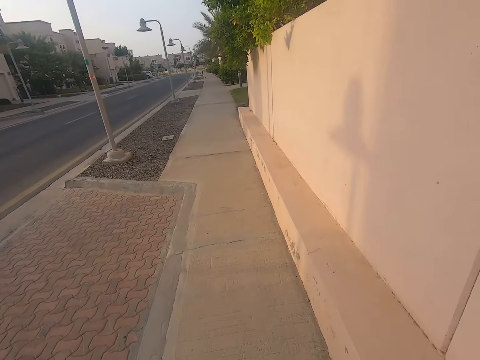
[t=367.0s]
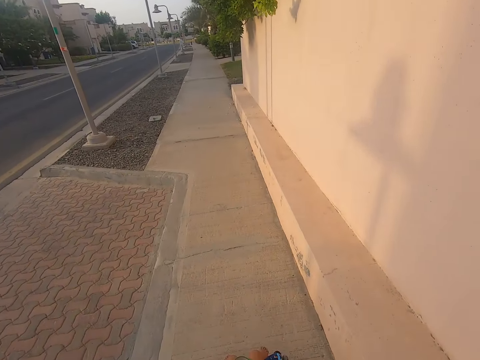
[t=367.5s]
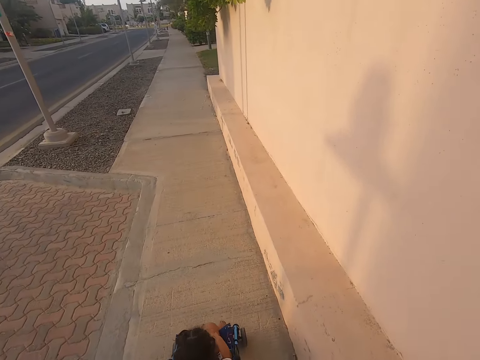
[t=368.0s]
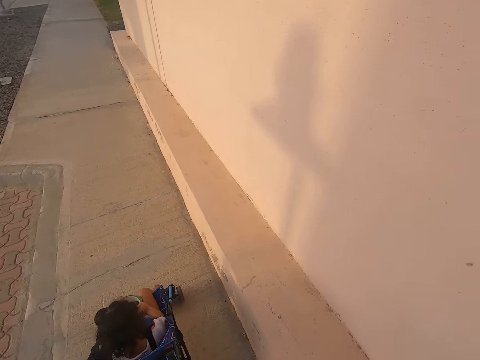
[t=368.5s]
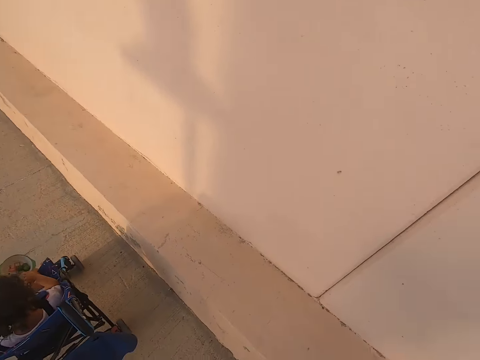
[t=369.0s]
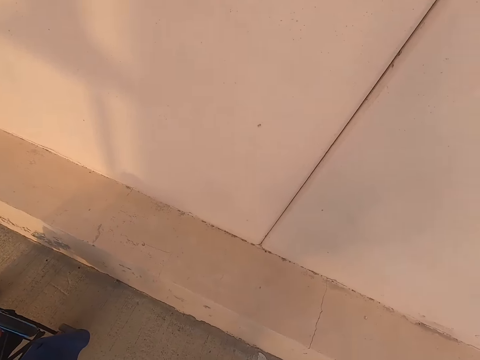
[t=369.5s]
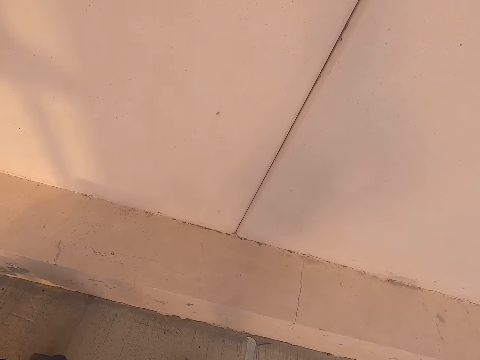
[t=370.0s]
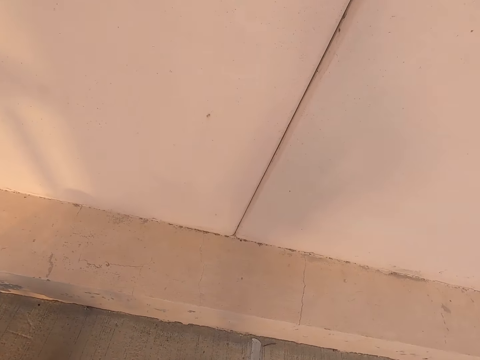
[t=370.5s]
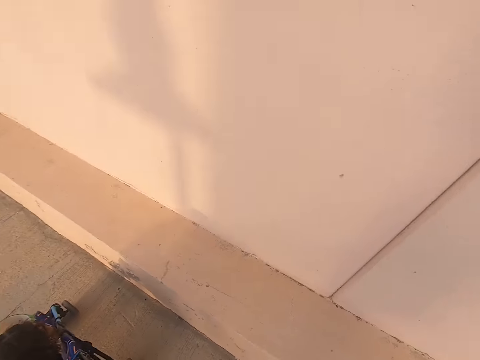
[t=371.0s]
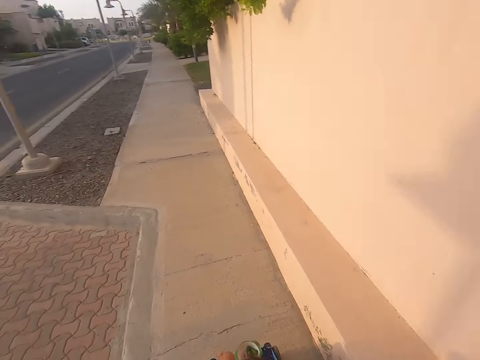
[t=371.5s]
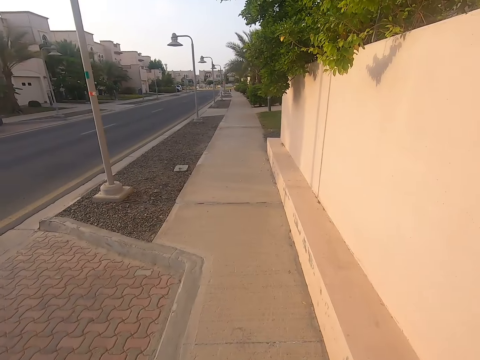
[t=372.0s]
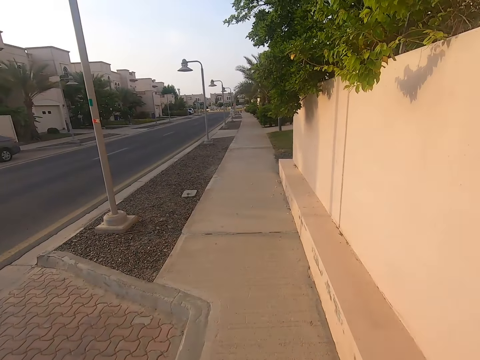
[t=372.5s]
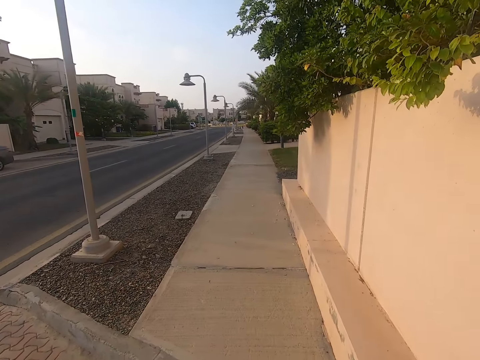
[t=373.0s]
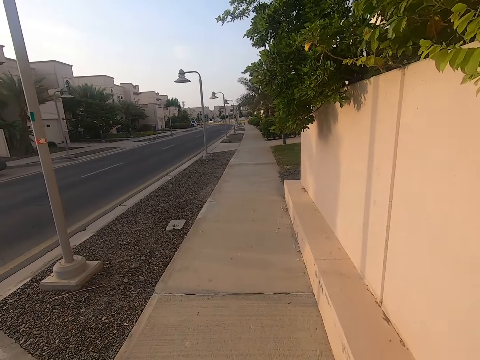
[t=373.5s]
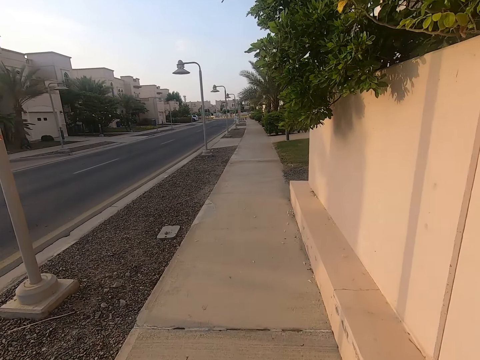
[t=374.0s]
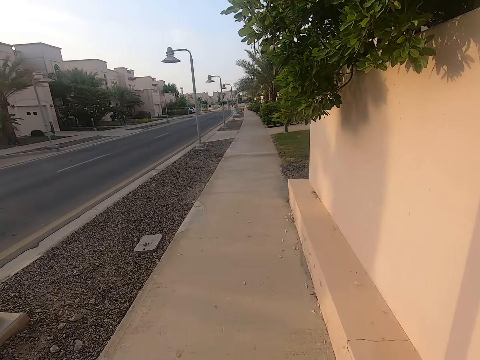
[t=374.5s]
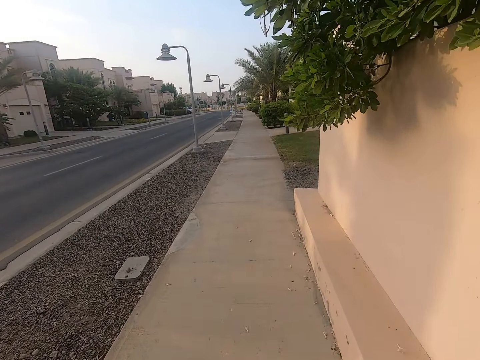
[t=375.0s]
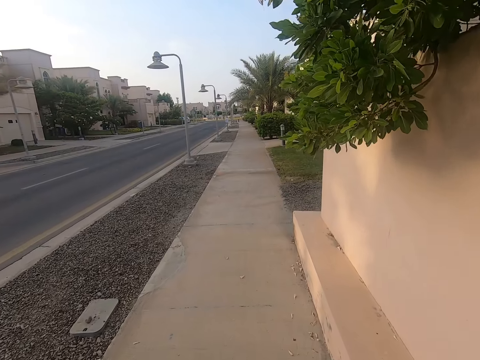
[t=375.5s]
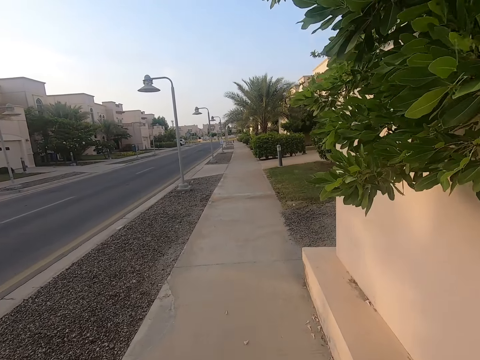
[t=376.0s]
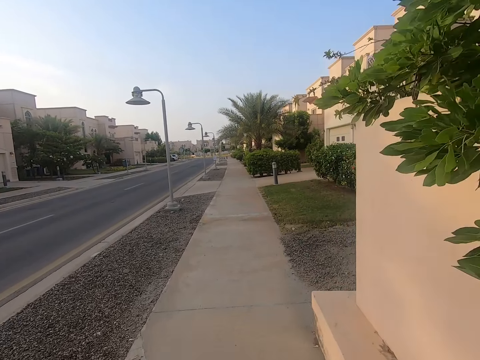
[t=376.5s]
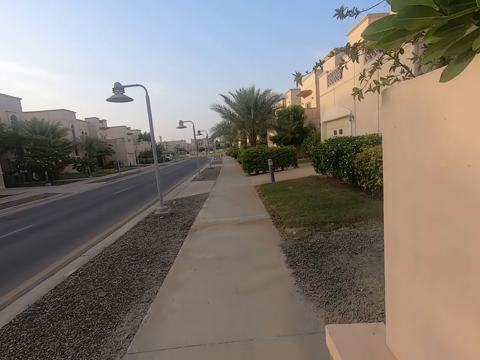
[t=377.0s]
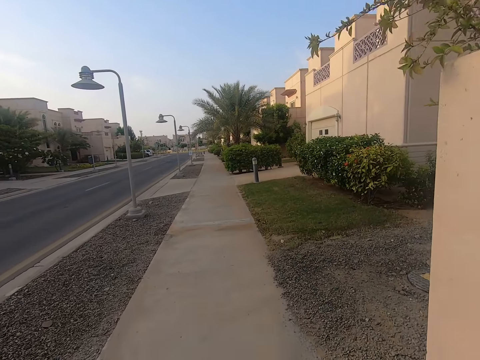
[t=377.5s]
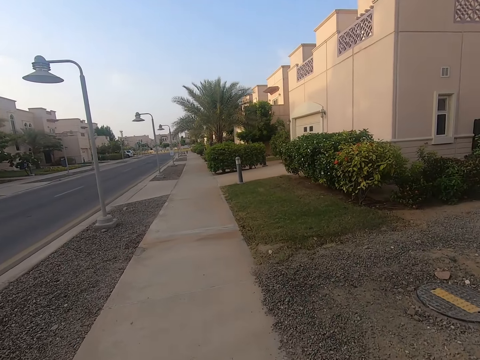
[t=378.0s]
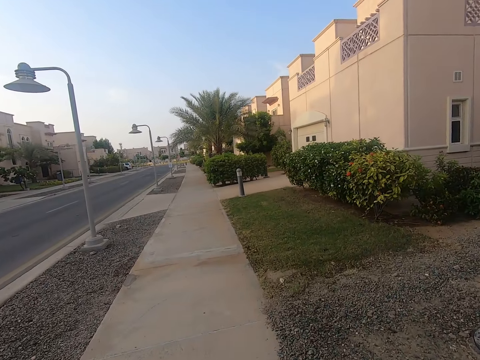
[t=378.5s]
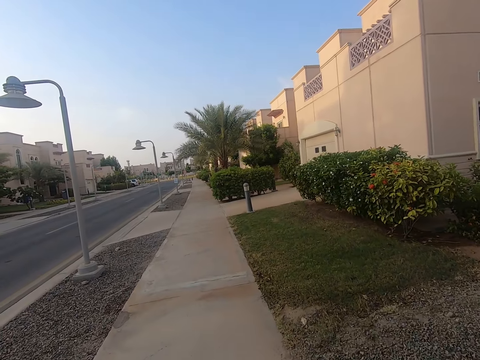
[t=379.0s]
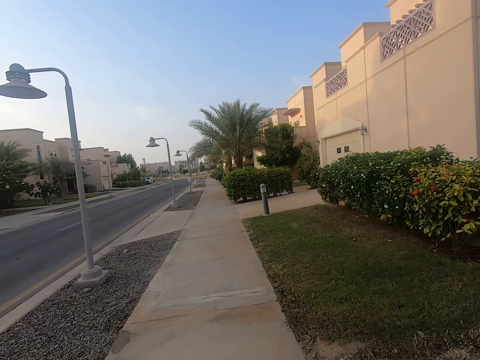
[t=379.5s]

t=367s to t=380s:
The camera wearer stops the baby stroller. They look on the floor. They ride a baby in a baby car. They push the baby stroller along a pathway.

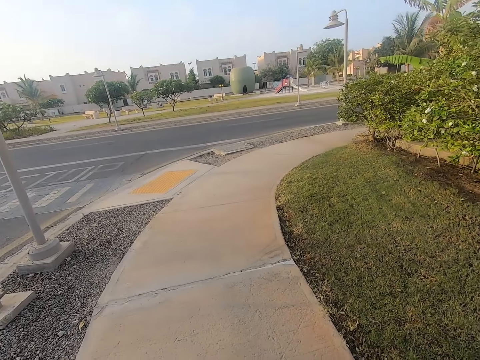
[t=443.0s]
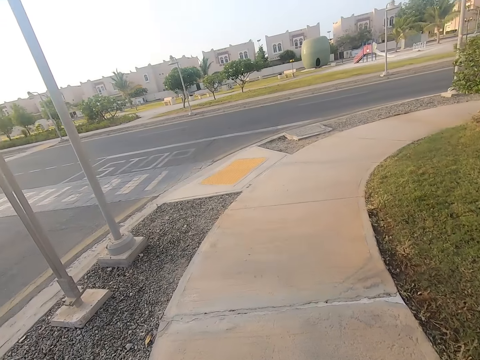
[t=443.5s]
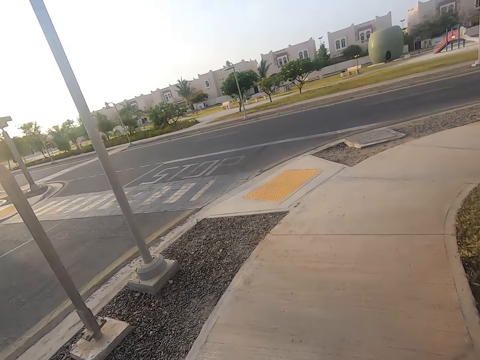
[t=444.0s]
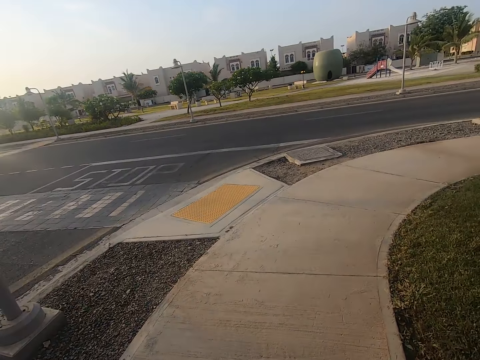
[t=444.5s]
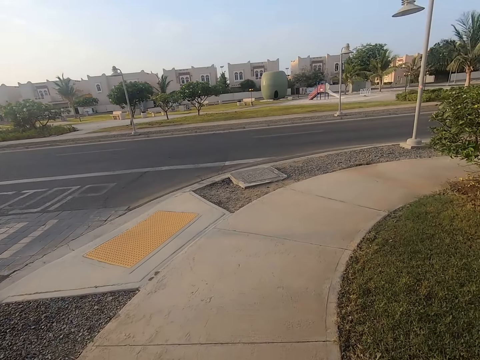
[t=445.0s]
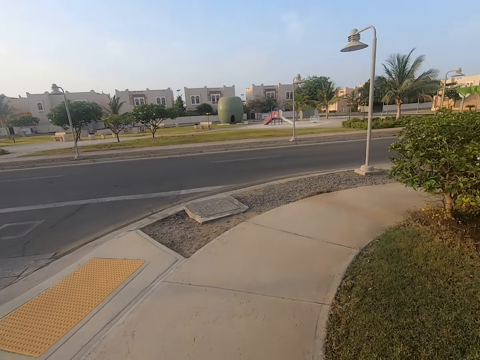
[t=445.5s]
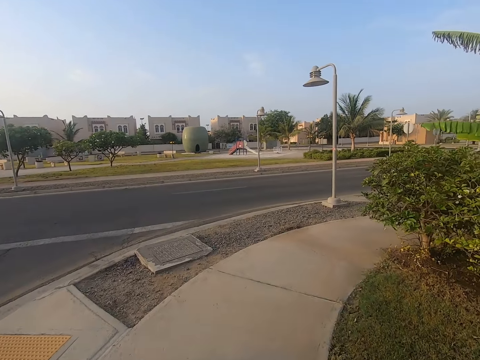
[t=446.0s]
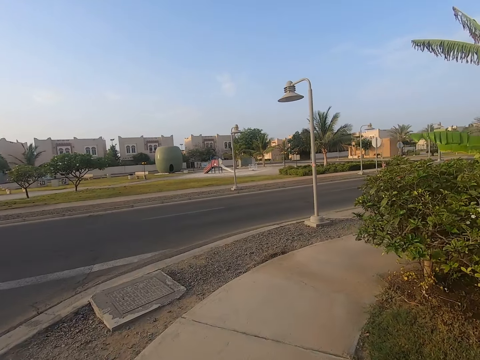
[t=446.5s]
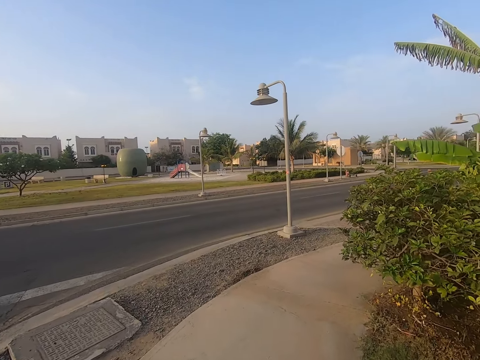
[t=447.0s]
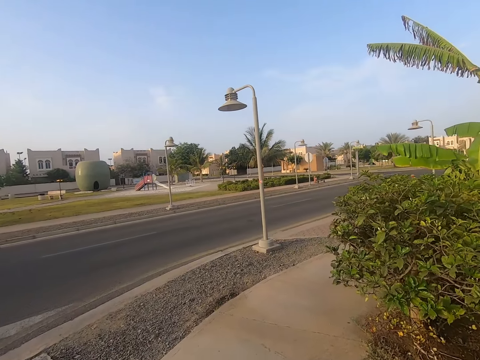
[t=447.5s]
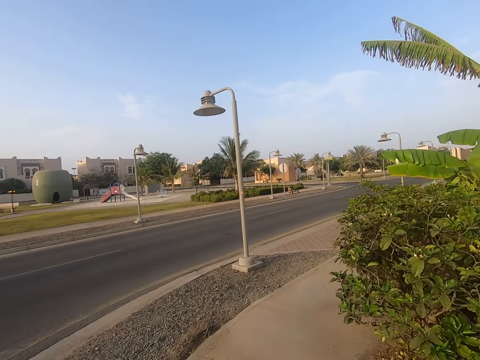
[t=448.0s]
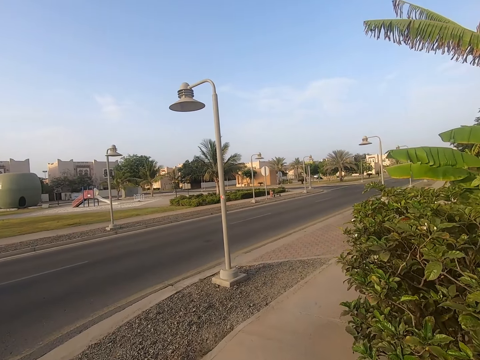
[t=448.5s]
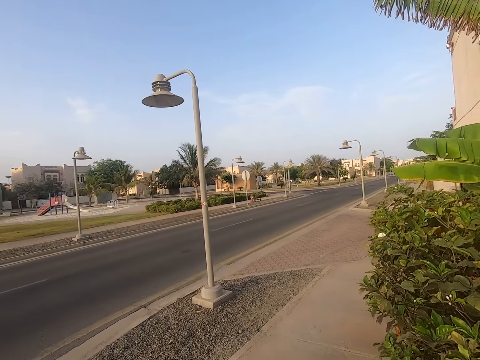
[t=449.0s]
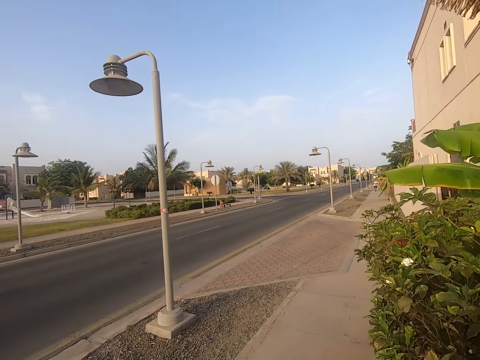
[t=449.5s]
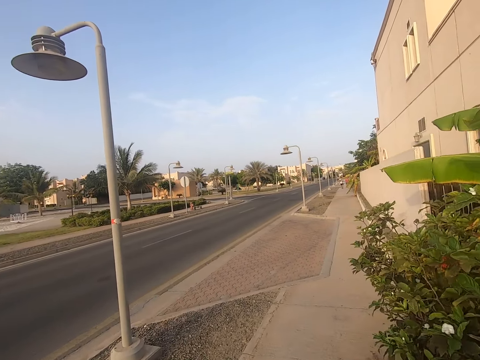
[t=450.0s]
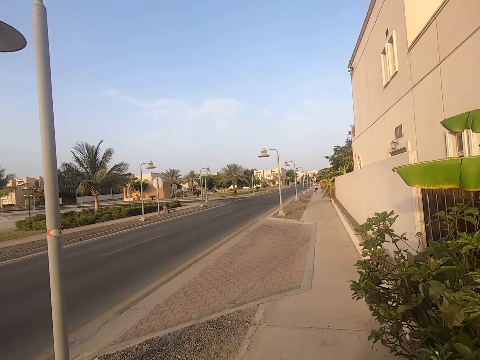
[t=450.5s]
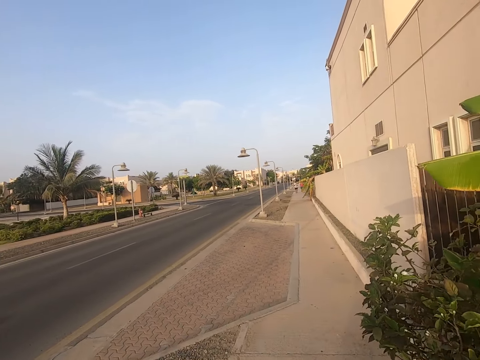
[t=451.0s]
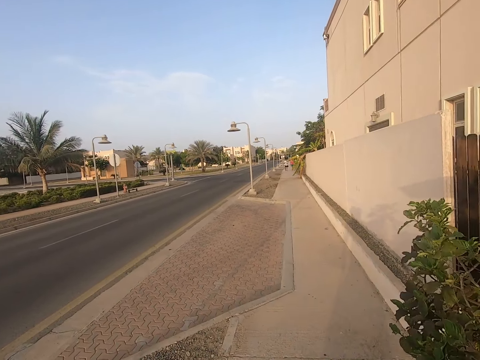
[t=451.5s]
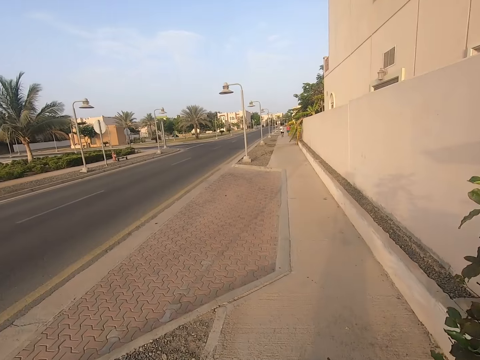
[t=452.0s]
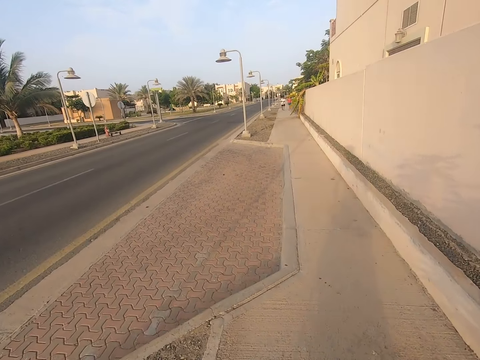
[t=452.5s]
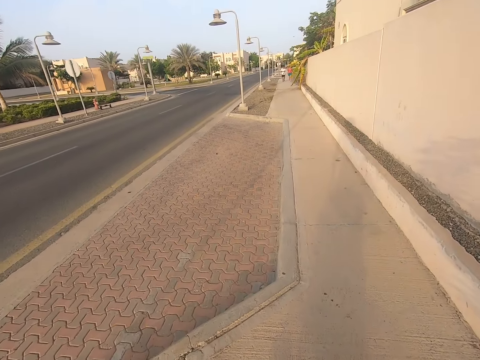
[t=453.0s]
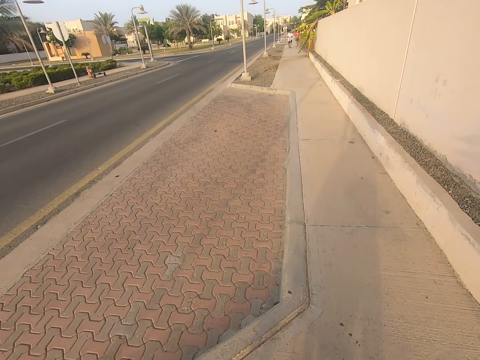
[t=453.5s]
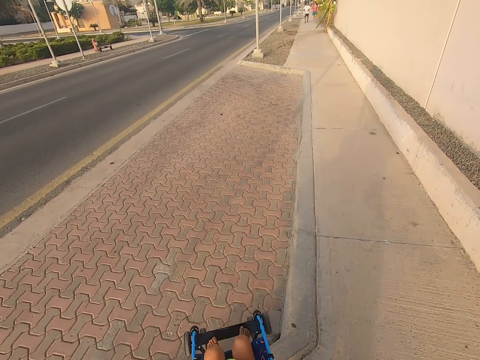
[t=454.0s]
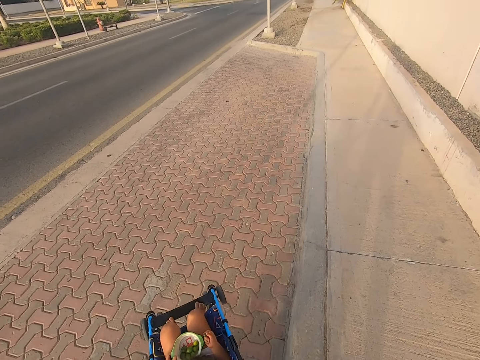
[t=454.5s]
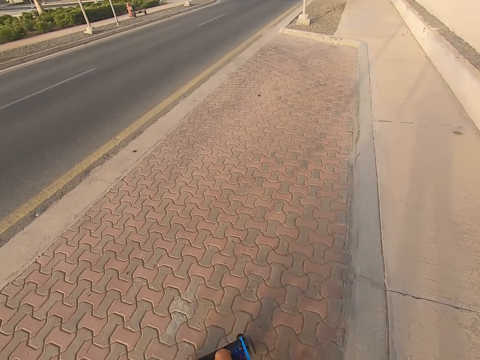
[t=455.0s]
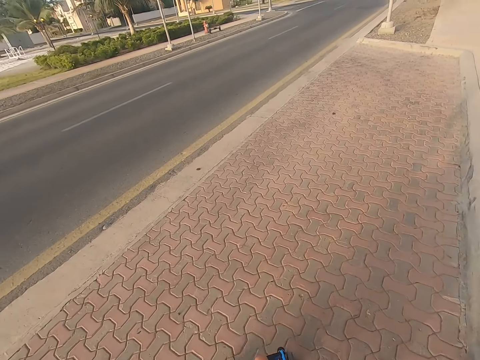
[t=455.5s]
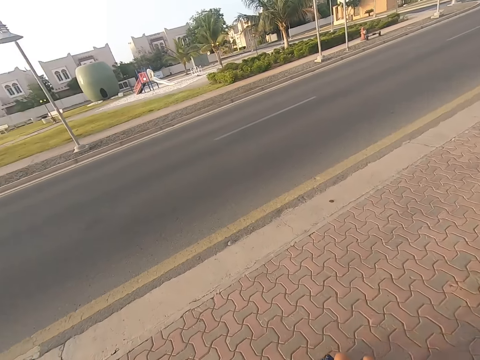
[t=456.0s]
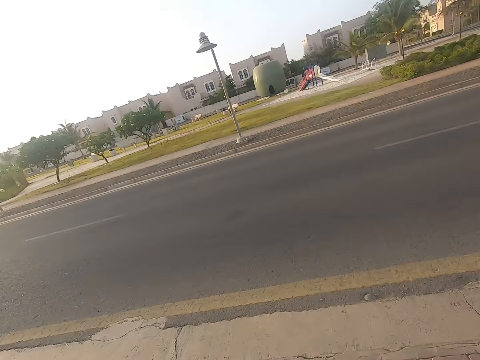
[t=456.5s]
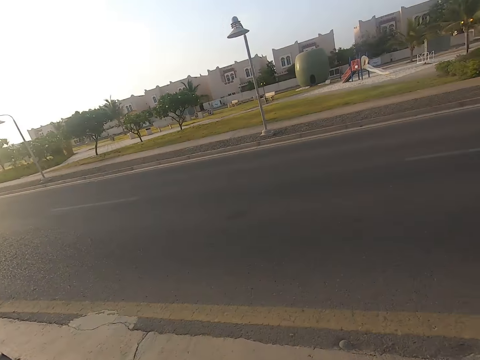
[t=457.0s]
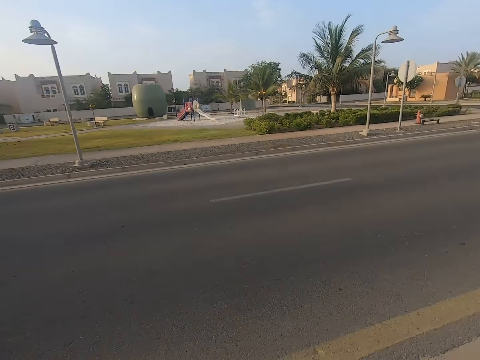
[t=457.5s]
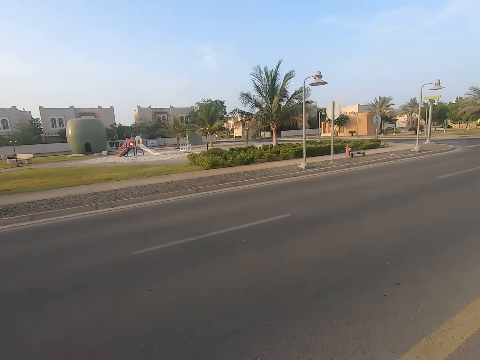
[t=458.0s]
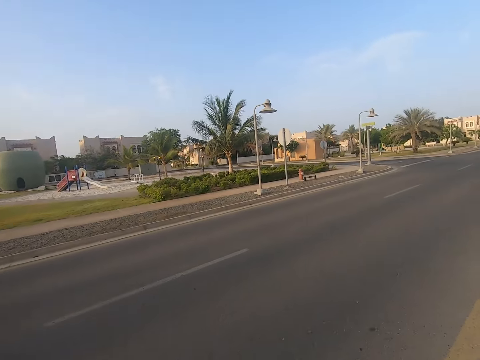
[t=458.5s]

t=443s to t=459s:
The camera wearer turns right on the pavement. They ride a baby in a baby car. They look towards the left side of the road.
